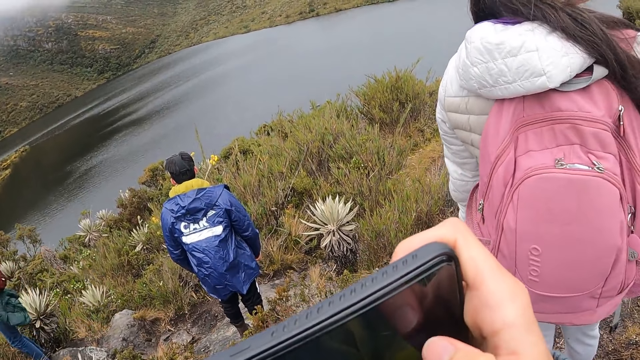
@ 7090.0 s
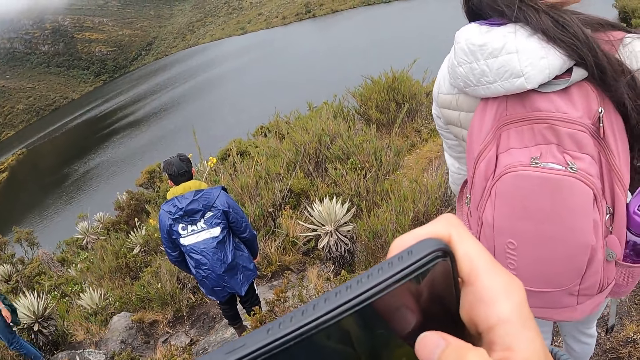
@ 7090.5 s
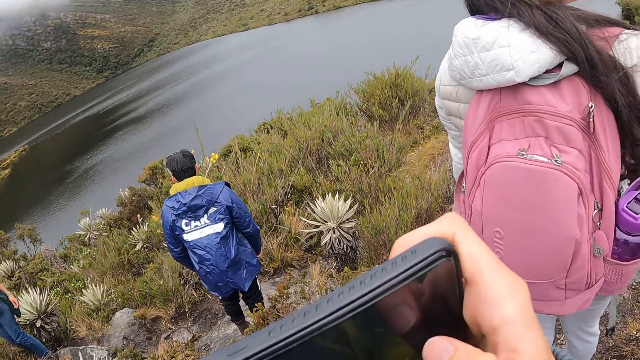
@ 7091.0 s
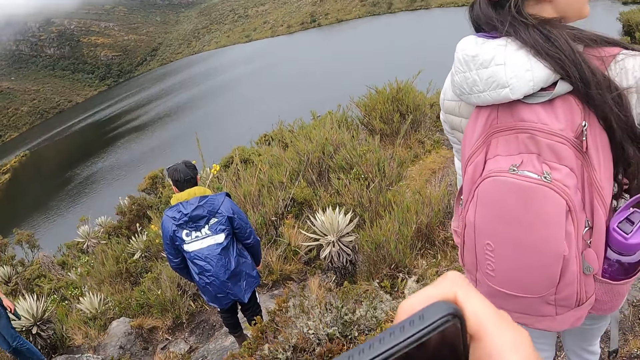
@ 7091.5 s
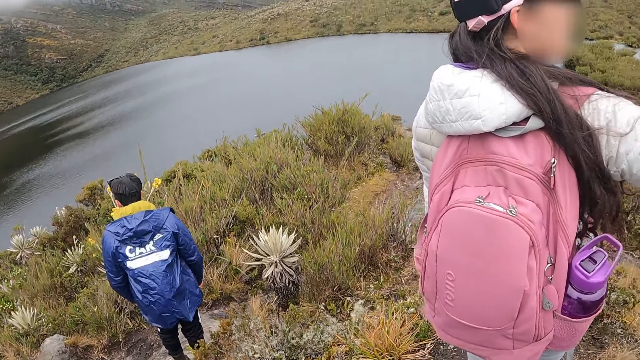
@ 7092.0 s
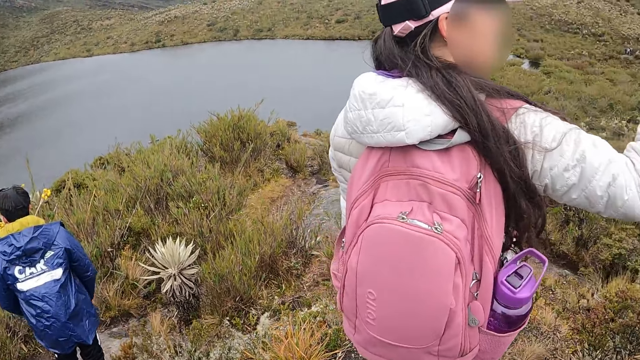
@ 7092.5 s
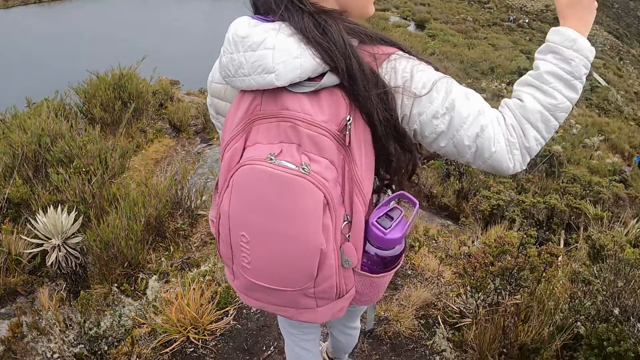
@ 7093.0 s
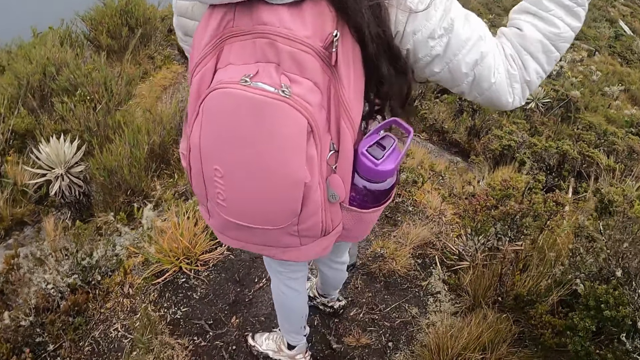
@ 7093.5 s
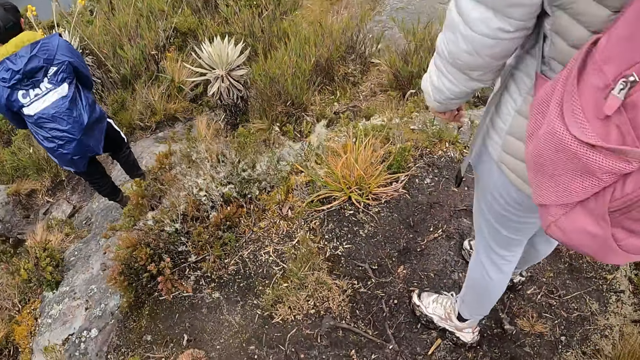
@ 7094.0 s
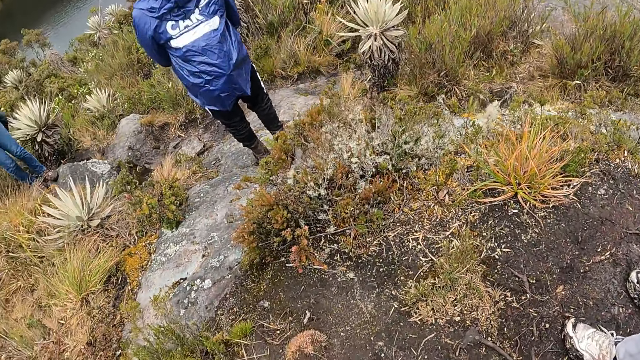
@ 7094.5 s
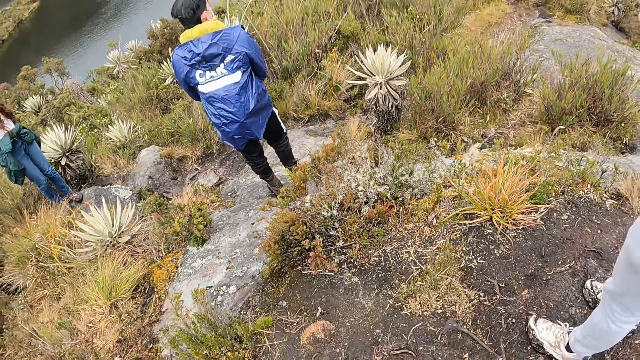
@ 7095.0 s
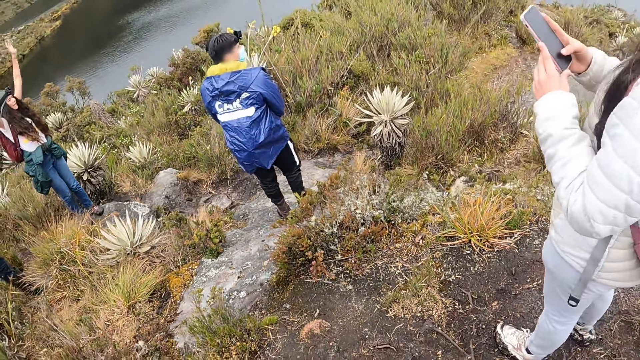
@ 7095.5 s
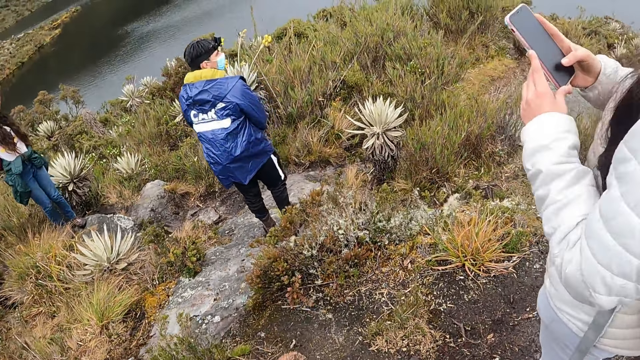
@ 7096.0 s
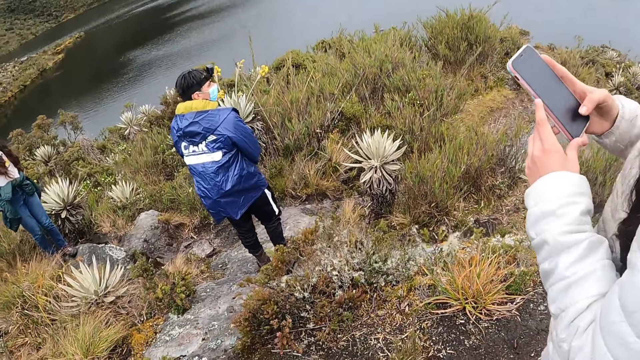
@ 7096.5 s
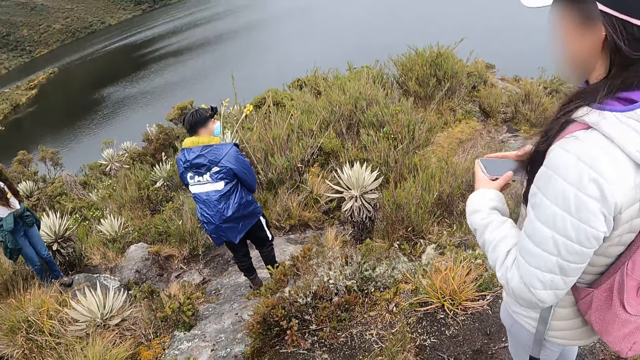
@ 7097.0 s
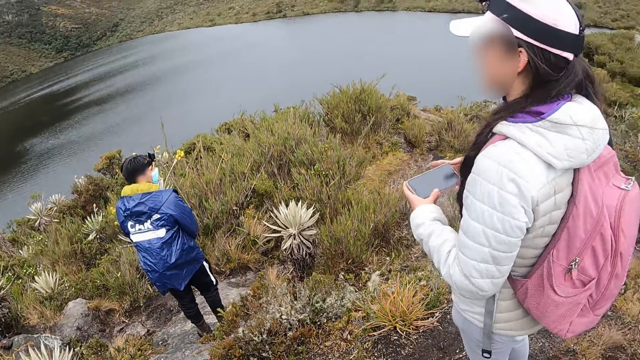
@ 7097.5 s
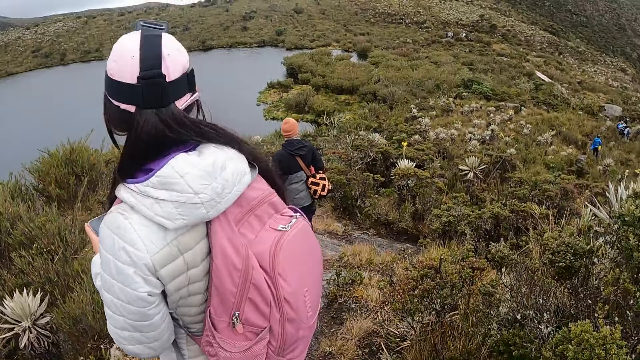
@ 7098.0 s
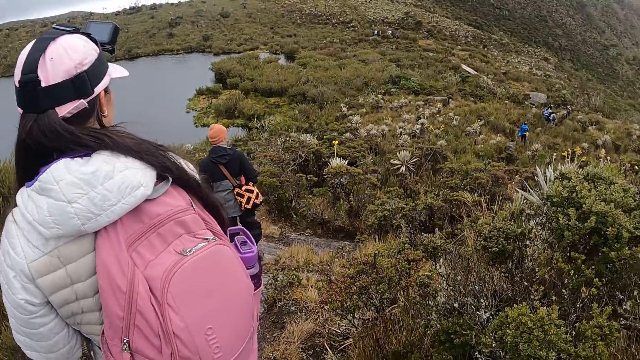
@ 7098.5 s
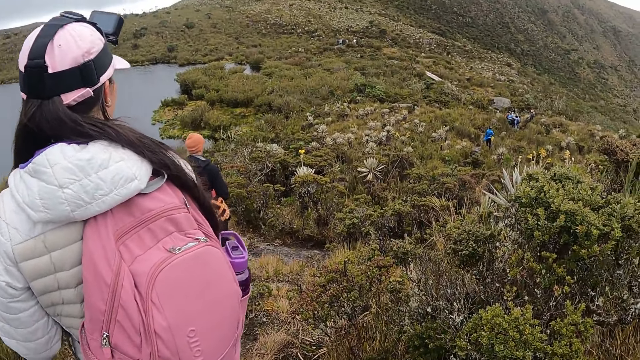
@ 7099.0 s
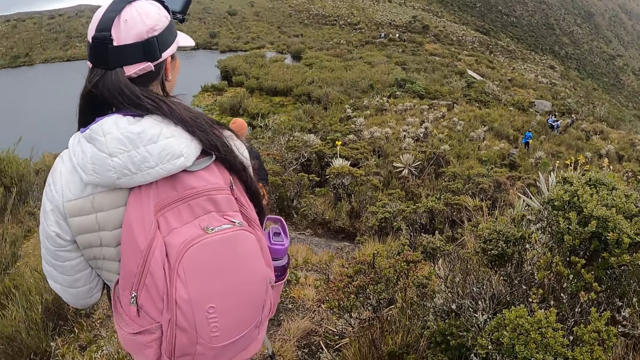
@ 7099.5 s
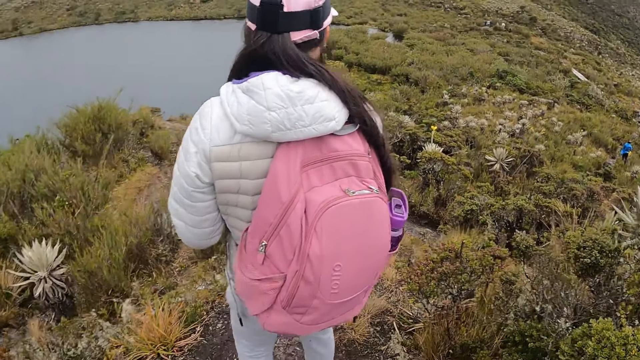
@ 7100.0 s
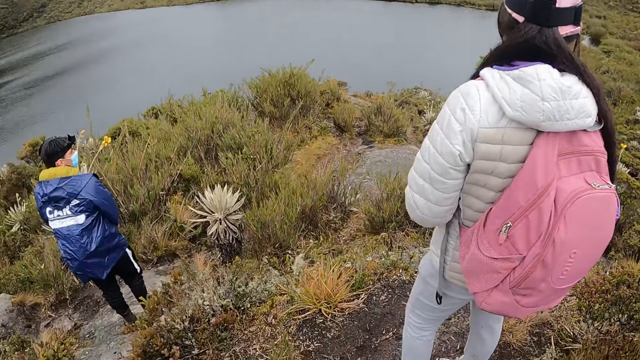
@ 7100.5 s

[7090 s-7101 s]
The camera wearer looks around. A woman waves to a man. Another woman operates a phone. The camera wearer looks around.

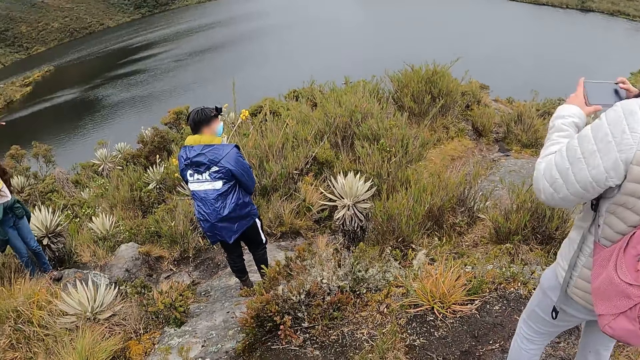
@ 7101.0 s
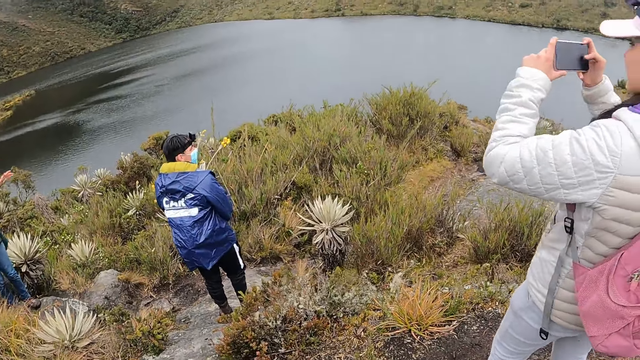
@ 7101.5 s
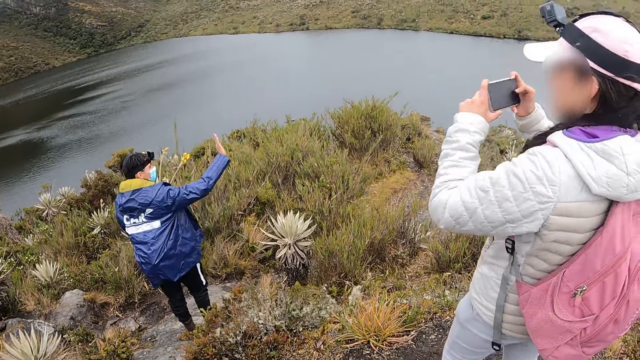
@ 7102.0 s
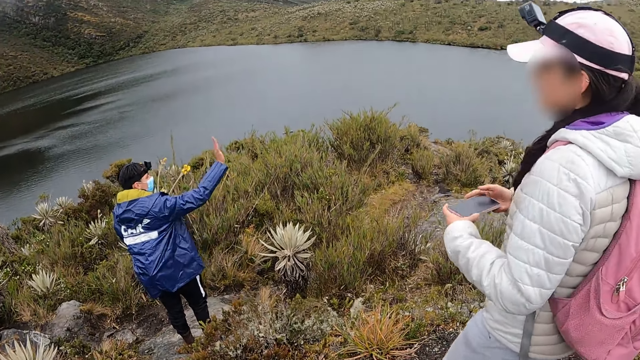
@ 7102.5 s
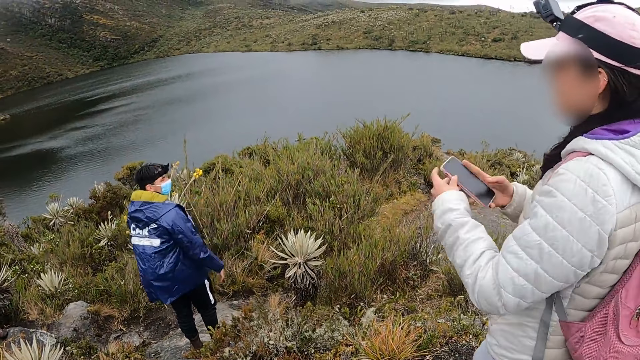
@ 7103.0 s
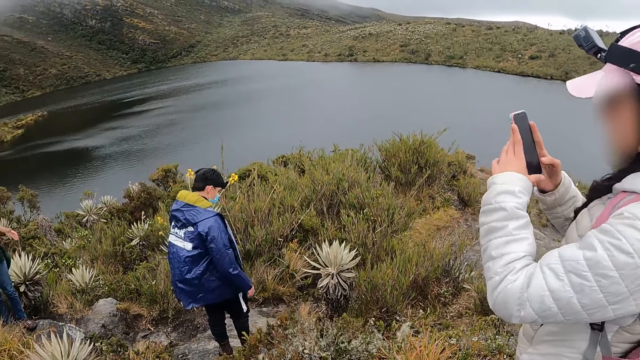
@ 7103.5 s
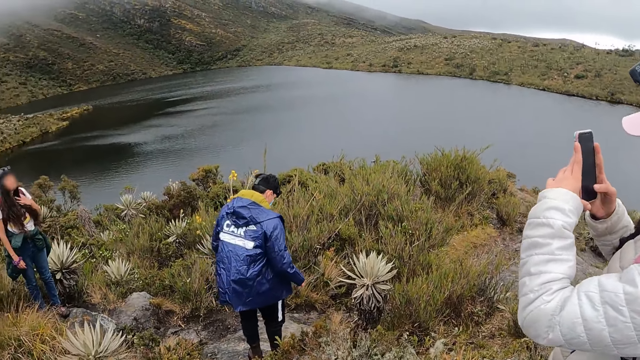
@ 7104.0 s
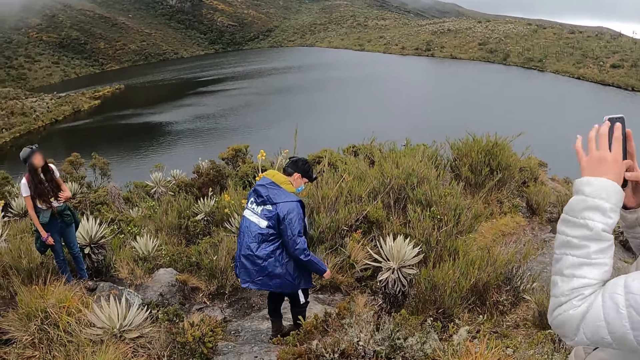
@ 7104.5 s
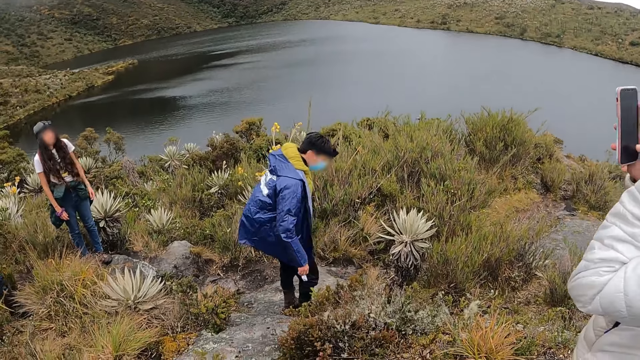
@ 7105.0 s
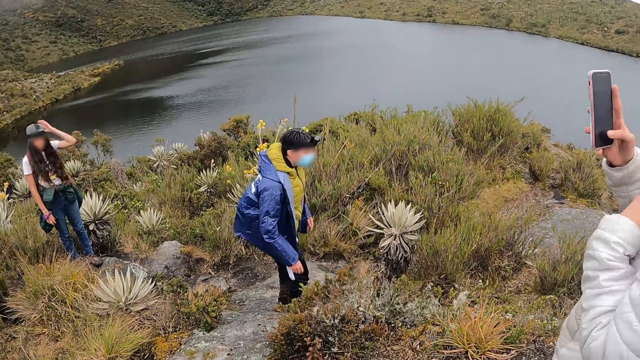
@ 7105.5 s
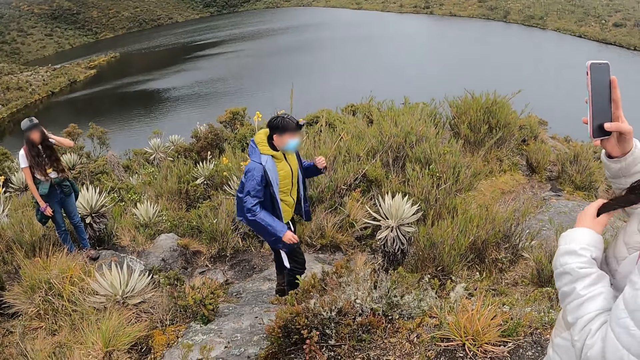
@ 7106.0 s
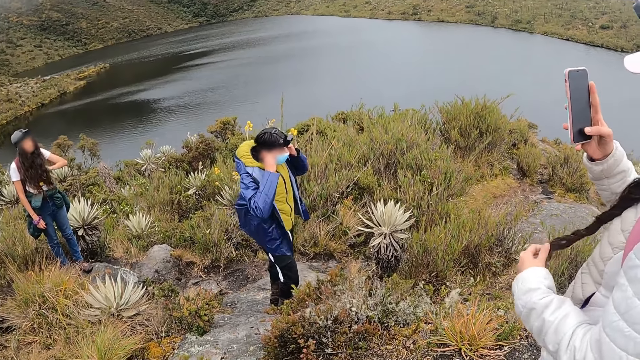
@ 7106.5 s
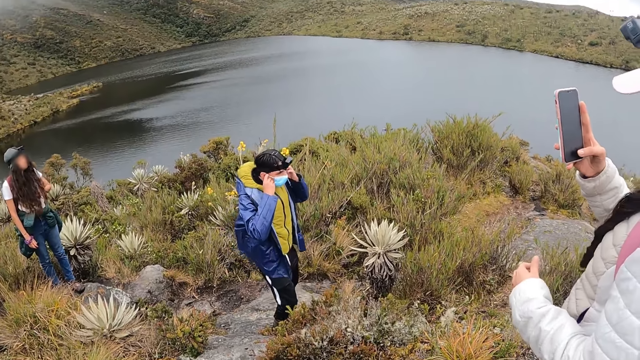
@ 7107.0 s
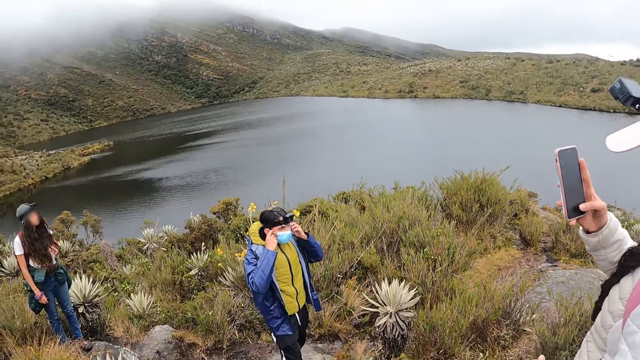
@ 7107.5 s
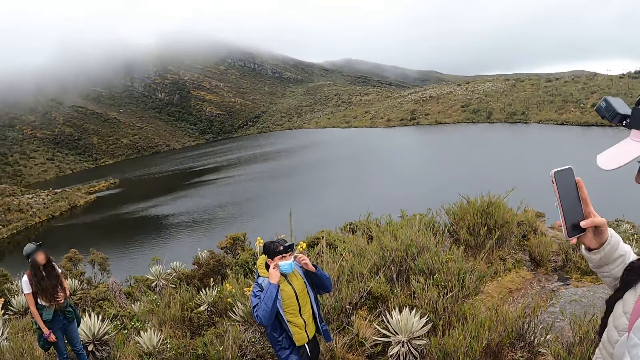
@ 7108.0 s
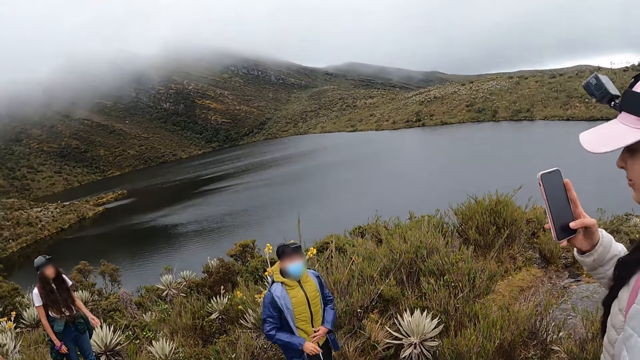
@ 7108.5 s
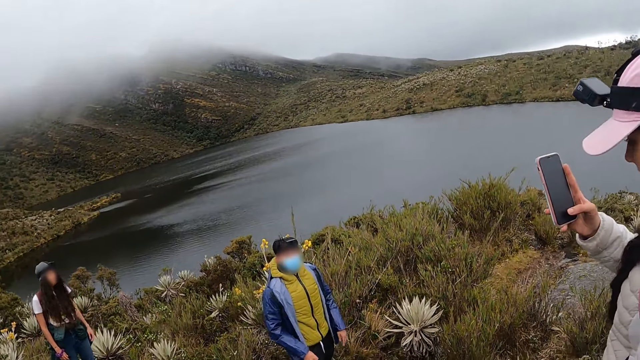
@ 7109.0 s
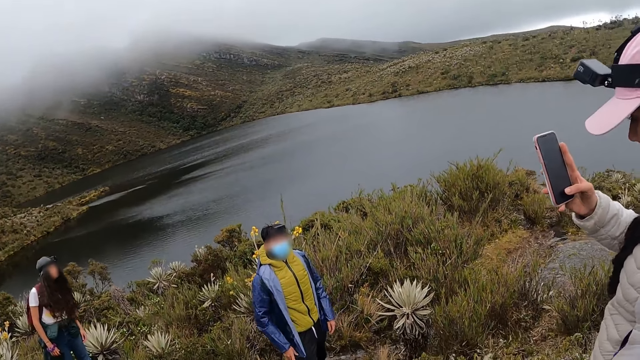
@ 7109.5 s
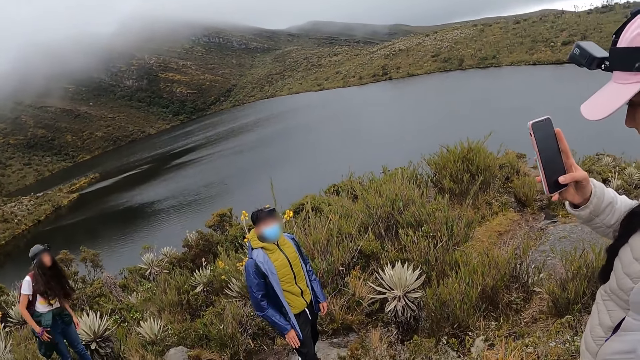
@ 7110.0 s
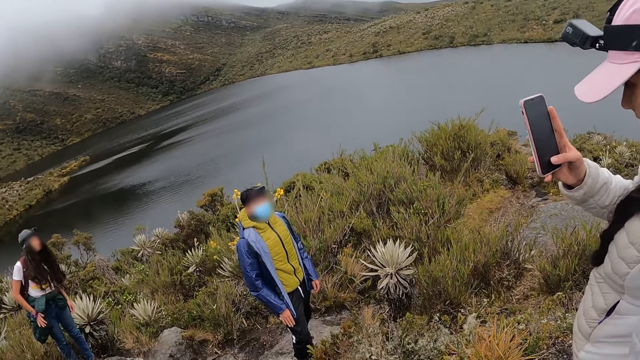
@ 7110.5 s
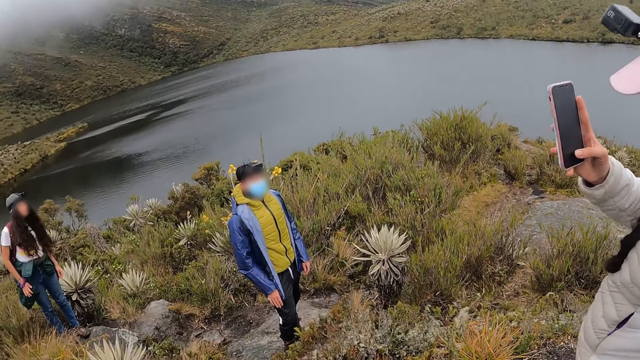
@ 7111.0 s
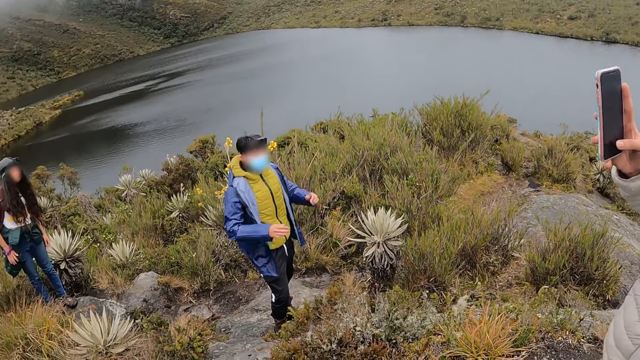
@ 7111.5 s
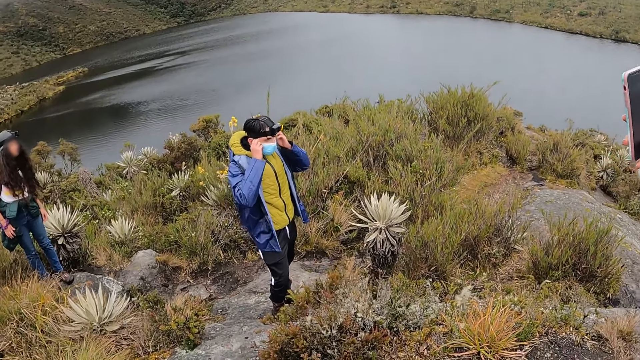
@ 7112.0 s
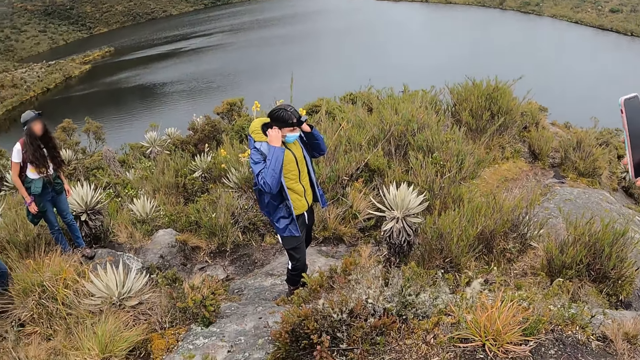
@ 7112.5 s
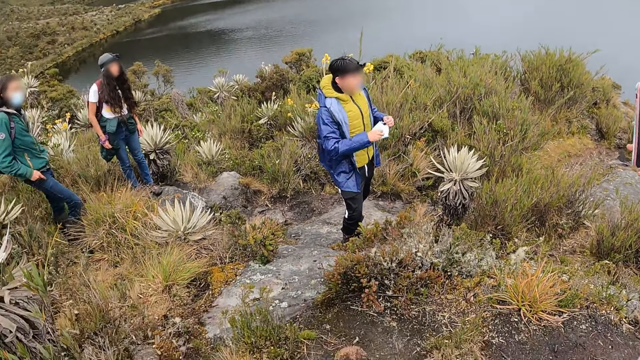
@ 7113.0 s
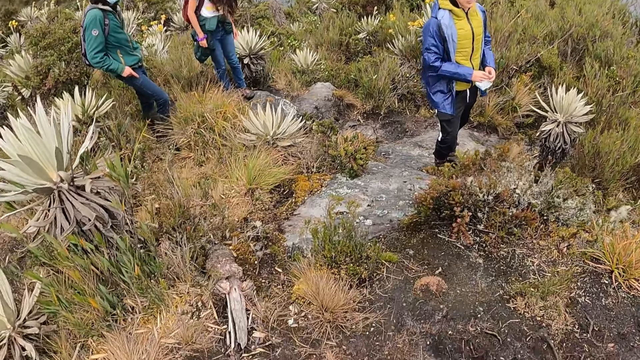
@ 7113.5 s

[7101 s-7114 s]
A woman holds a phone with both hands. A man waves at another man. Another woman waves the right hand. A woman rubs her hair with her left hand. The first woman holds the phone with both hands. The first man adjusts the nose mask he is wearing with both hands. The camera wearer looks around. The first man rubs his belly with his left hand. He adjusts the nose mask he is wearing with both hands.
